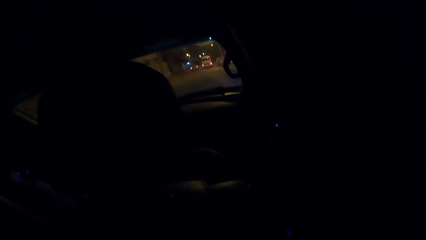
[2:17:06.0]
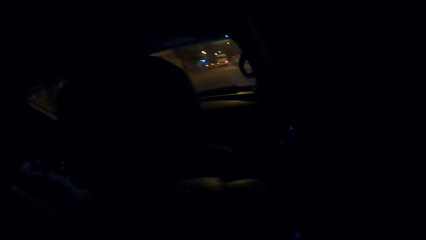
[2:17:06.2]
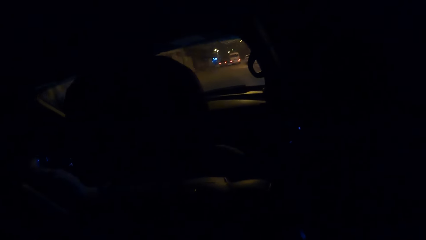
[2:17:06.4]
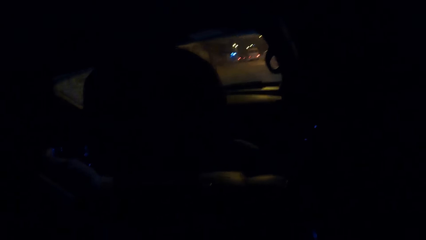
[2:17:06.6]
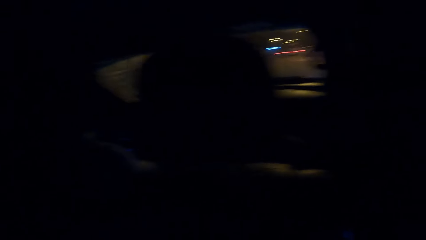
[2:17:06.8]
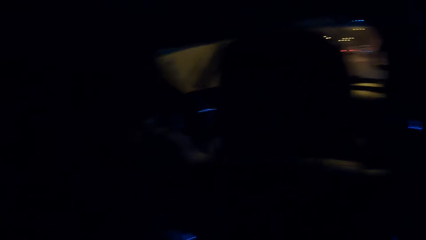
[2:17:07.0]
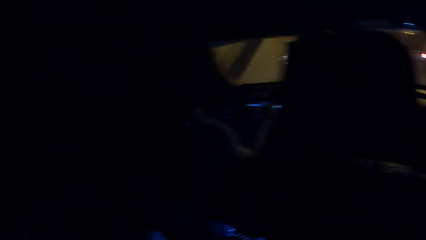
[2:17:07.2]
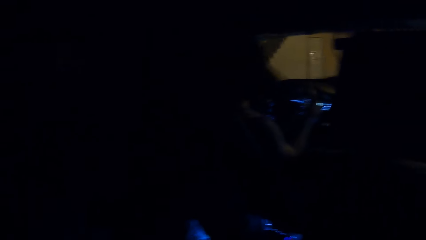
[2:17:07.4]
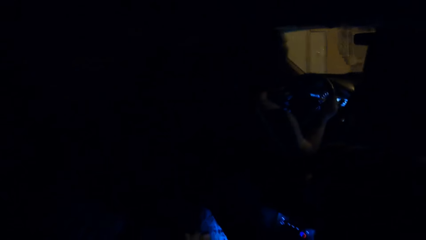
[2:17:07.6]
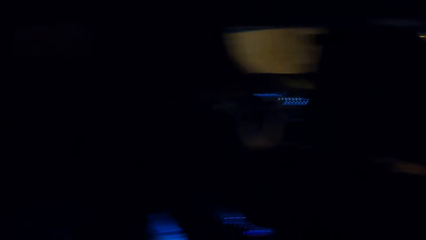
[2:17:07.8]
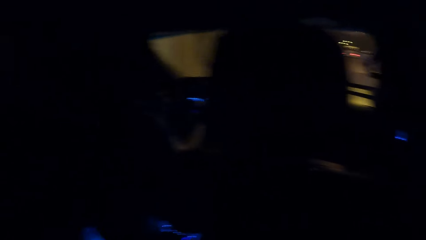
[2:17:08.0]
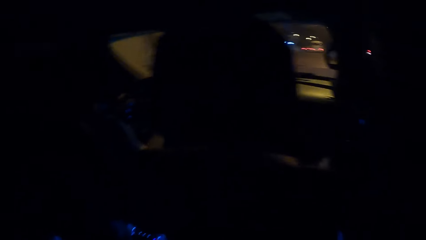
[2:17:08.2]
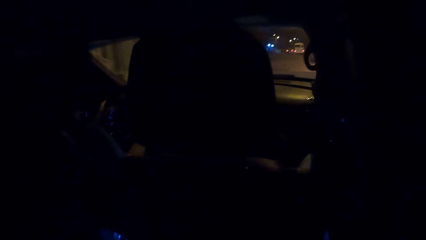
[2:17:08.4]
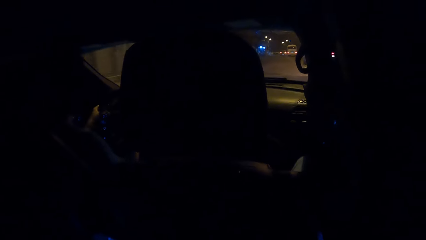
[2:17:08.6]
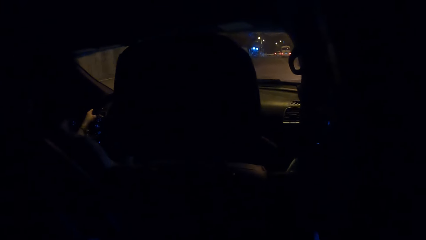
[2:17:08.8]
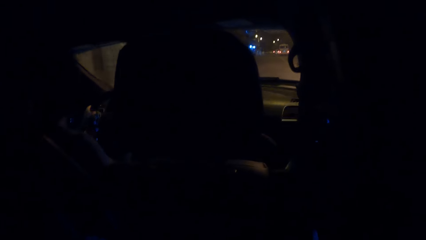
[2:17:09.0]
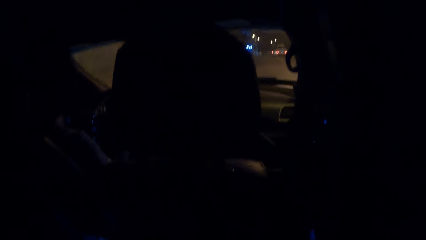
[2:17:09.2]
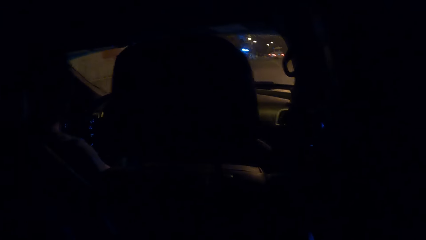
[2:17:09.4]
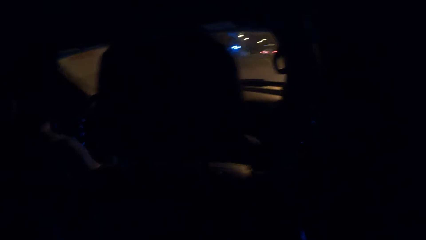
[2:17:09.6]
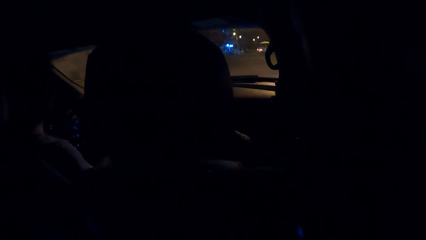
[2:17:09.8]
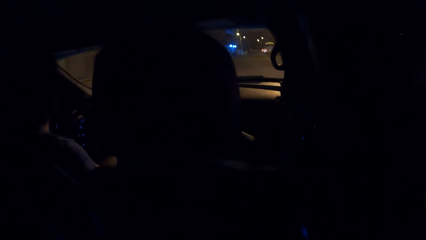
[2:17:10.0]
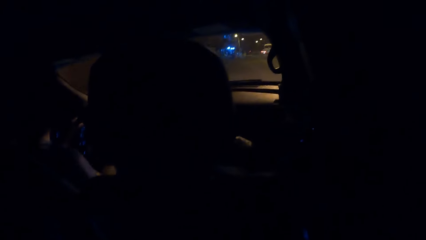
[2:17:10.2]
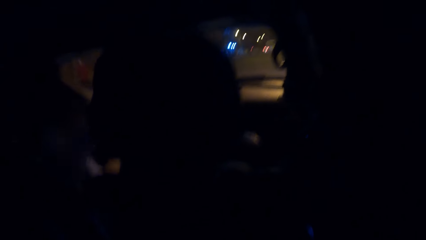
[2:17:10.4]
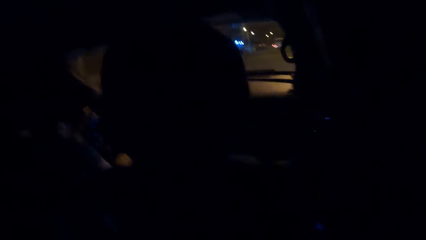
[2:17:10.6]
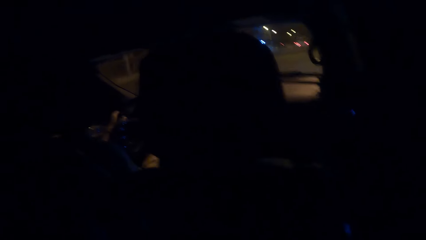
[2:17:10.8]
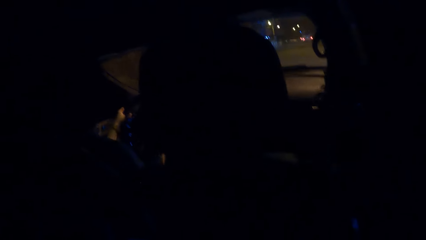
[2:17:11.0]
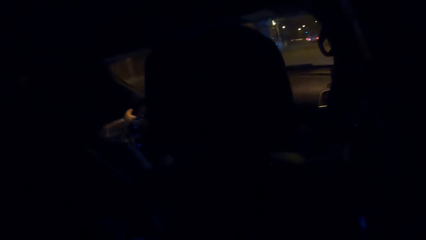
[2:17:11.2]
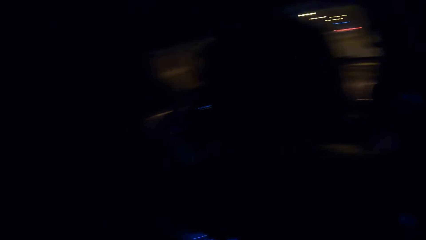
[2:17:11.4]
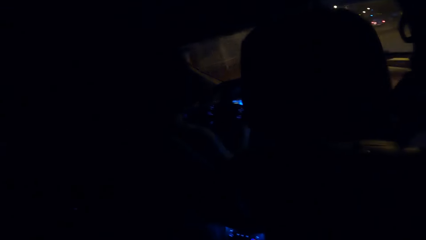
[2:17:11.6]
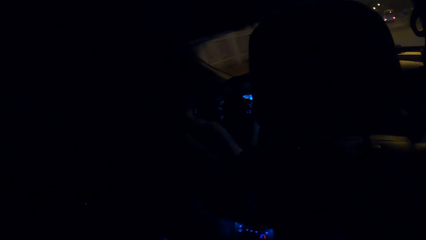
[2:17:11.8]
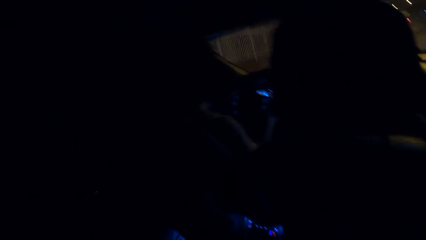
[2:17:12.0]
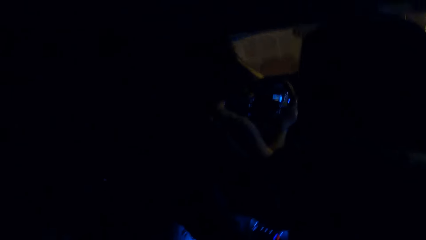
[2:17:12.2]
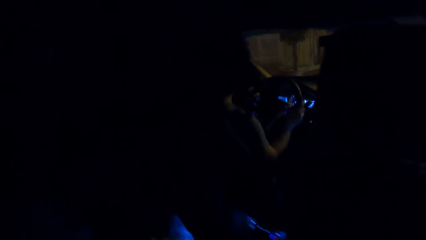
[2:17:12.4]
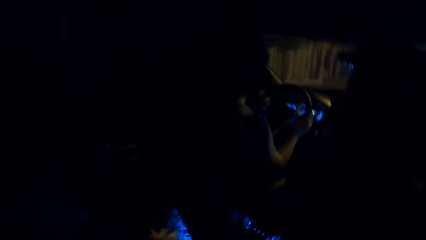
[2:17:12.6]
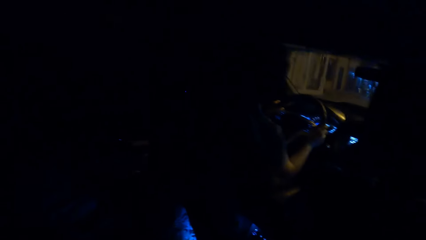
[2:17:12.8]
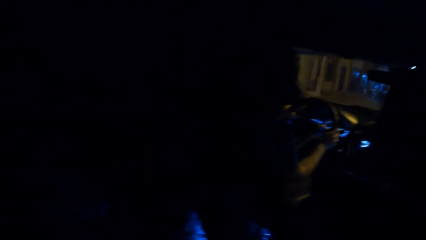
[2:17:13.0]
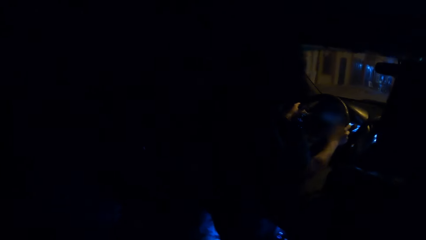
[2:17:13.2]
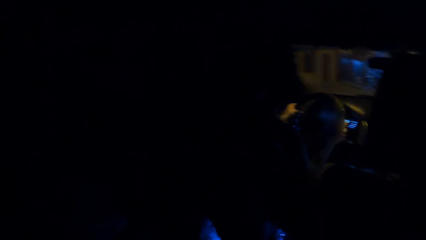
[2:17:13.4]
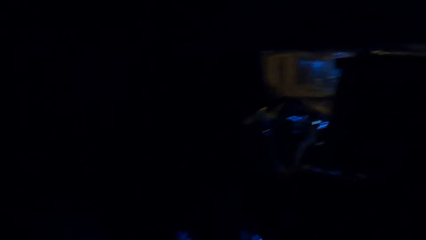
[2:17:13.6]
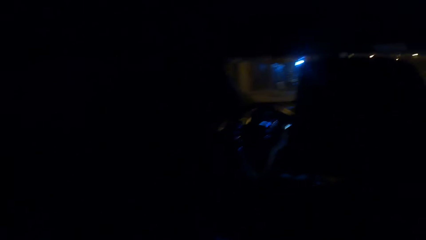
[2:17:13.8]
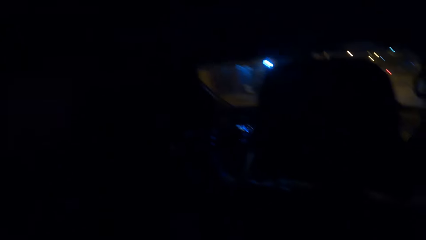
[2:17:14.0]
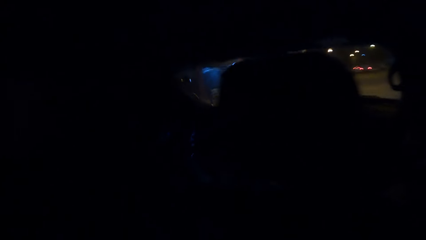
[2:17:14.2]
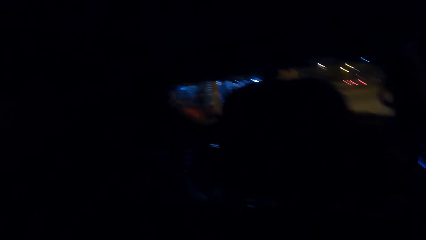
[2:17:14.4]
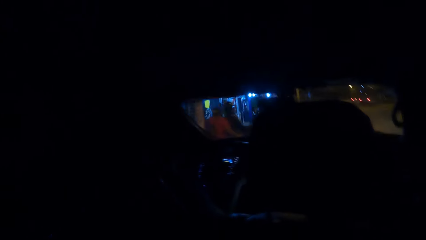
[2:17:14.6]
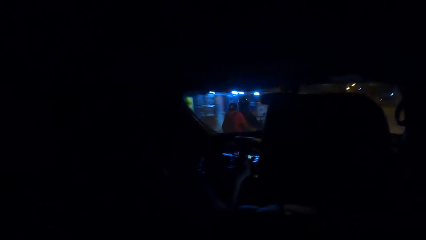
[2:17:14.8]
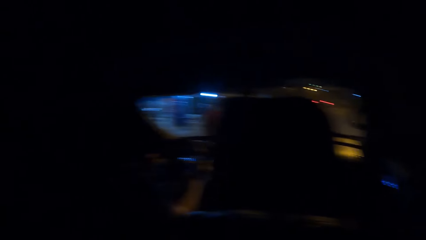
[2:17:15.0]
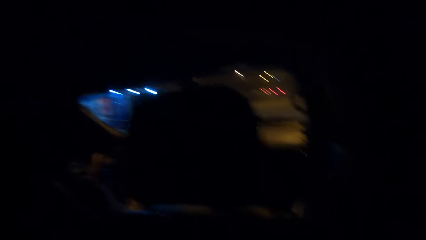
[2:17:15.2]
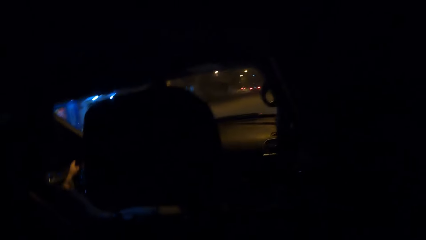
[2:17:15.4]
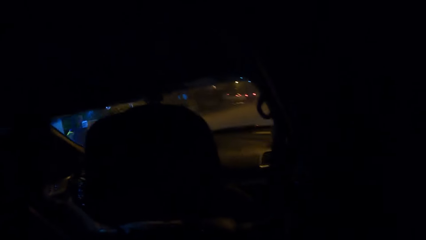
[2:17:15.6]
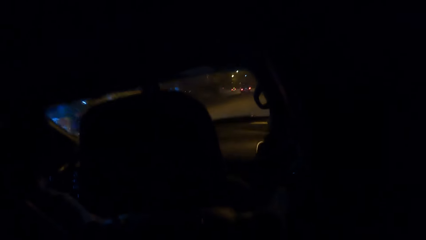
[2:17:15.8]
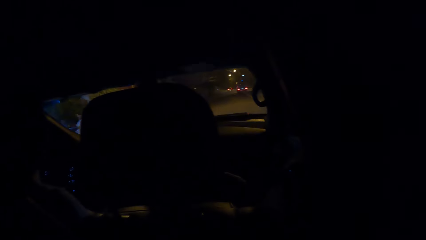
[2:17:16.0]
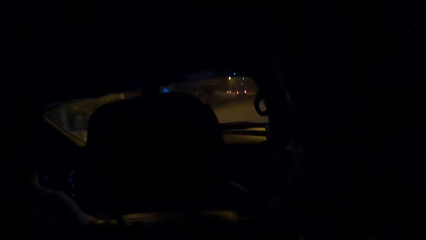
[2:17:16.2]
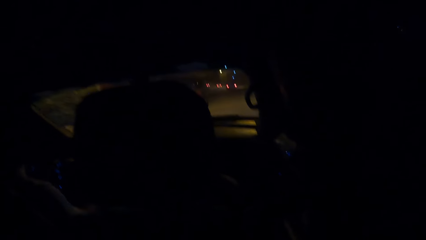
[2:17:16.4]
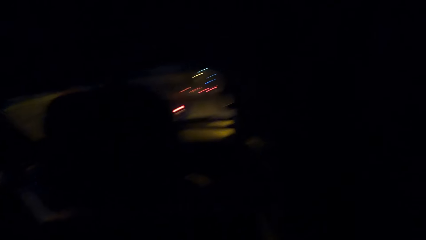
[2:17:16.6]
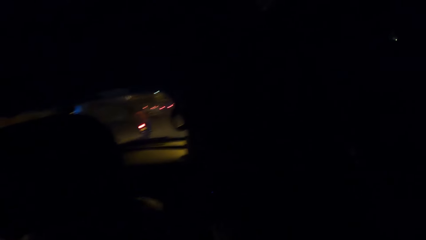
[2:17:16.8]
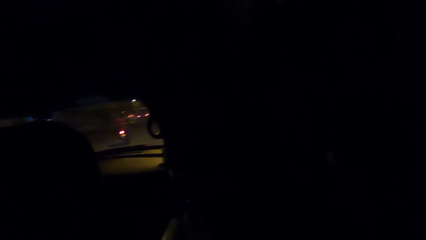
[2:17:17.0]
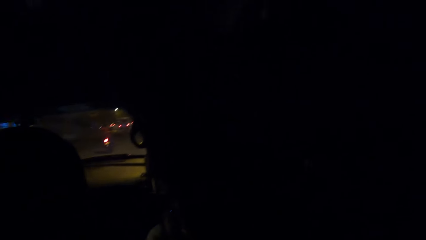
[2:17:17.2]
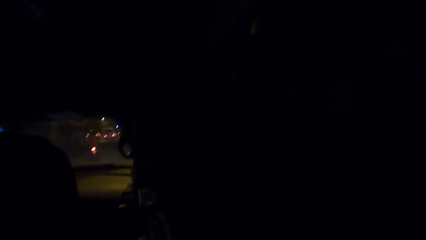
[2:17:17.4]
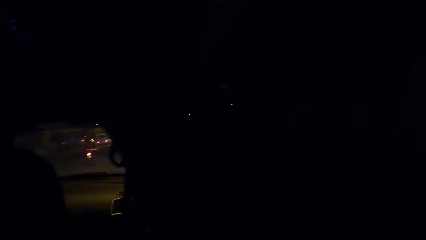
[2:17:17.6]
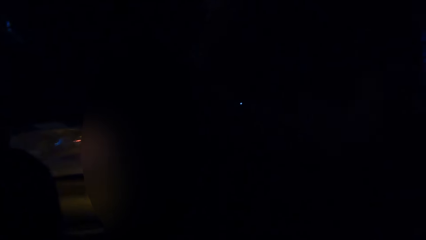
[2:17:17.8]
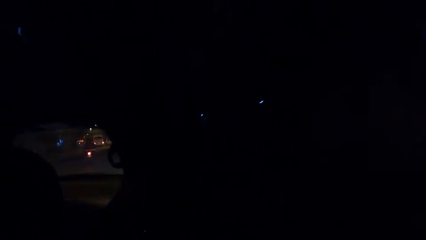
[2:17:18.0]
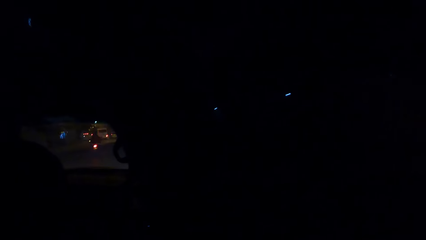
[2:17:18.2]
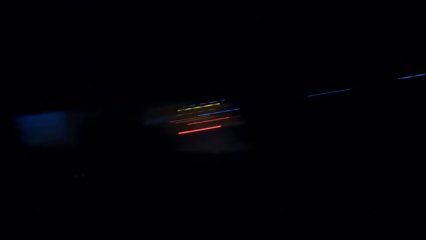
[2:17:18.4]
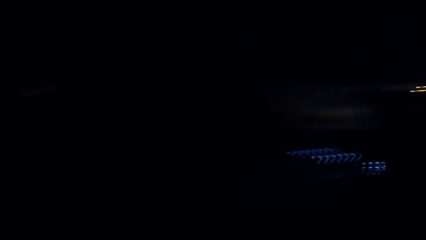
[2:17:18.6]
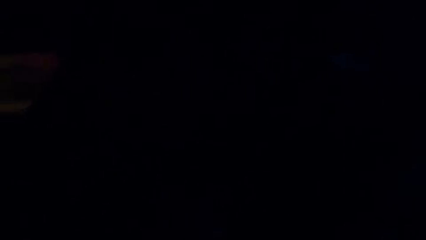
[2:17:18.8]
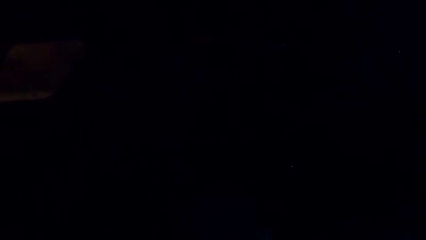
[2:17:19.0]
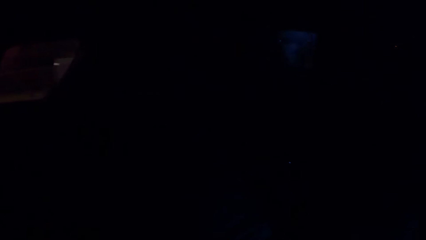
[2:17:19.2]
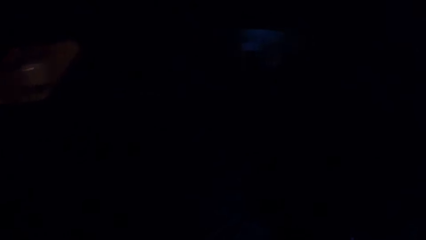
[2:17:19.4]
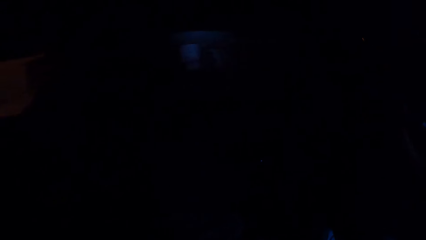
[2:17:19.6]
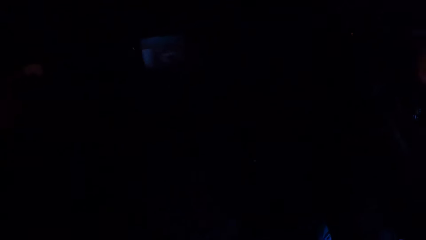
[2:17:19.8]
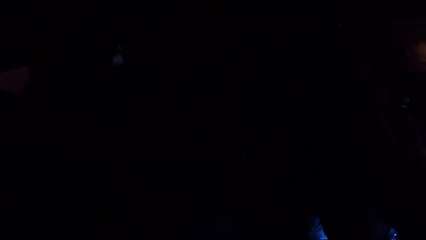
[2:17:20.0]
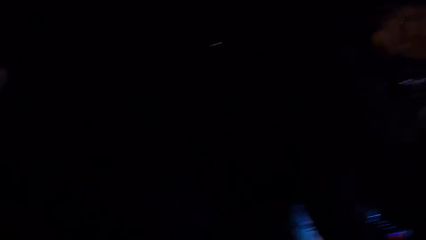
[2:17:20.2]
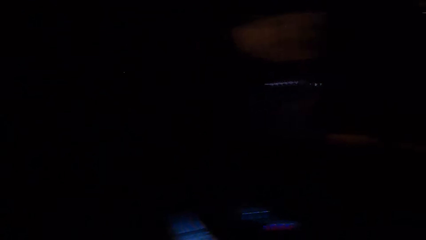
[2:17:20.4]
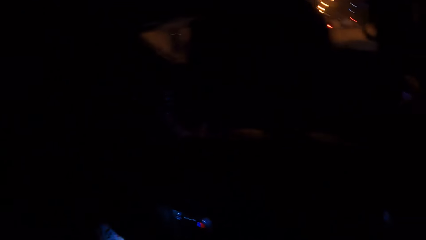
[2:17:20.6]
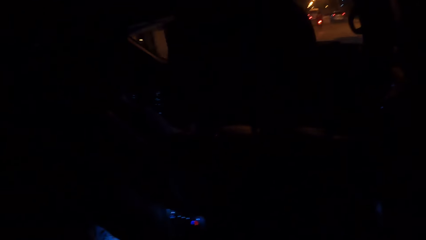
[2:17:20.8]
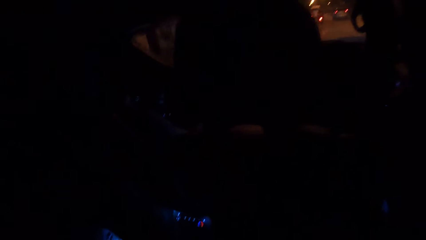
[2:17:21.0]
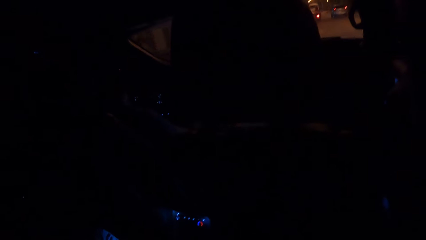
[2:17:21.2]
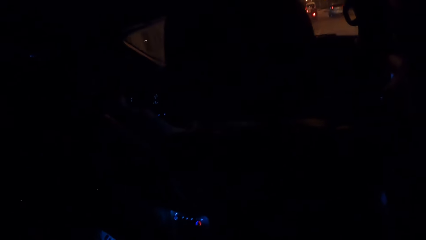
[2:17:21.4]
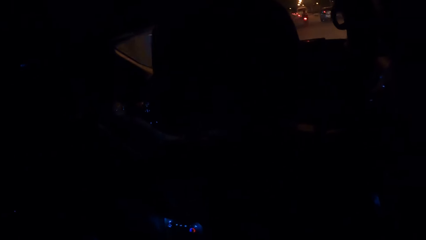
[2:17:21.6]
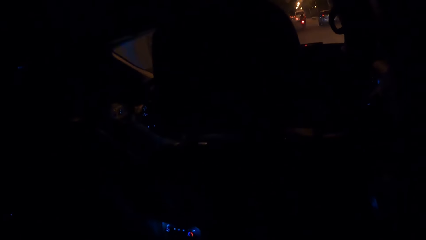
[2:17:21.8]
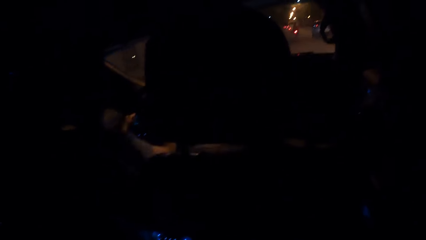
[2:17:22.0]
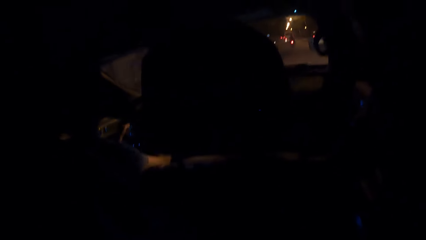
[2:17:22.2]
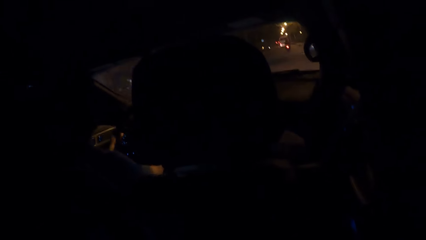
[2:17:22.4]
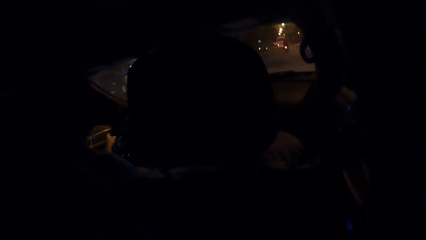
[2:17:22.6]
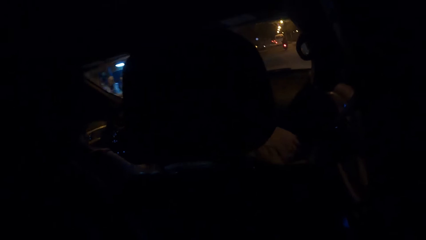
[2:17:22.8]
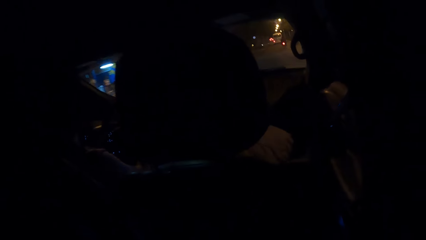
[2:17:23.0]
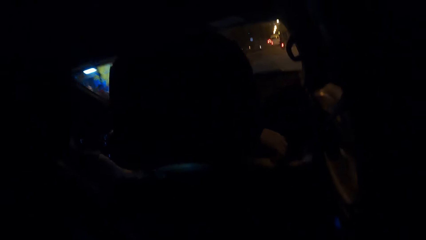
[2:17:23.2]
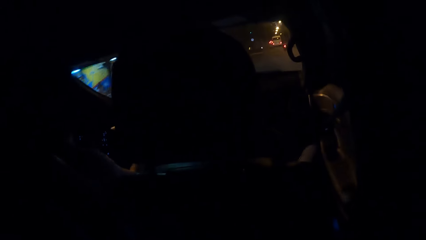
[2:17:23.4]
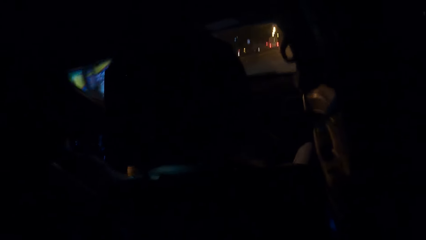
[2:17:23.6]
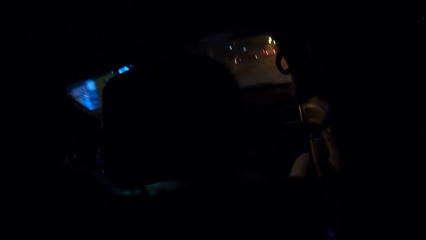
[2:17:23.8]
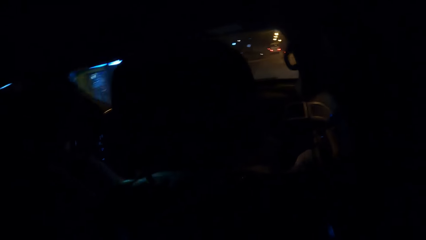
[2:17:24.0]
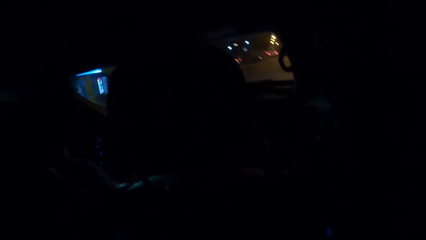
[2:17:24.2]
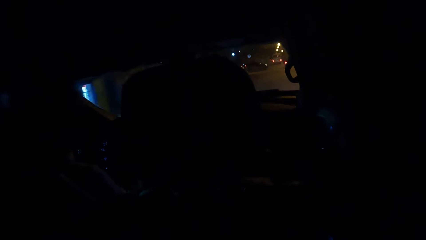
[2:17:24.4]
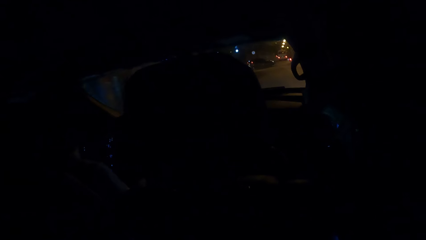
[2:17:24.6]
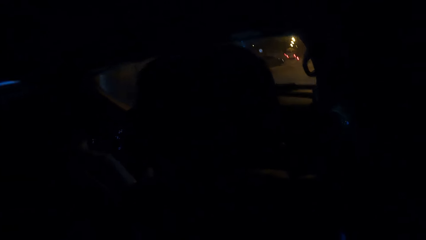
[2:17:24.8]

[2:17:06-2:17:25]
The camera wearer looks around the road. They look at the motorcyclist. They look around the car. They look around the road.
